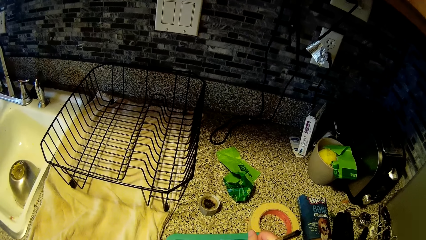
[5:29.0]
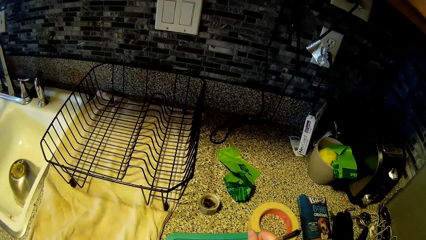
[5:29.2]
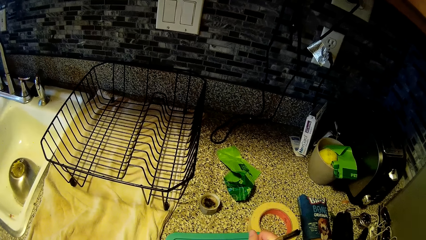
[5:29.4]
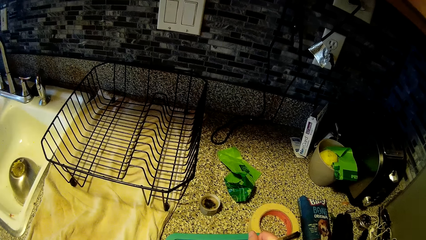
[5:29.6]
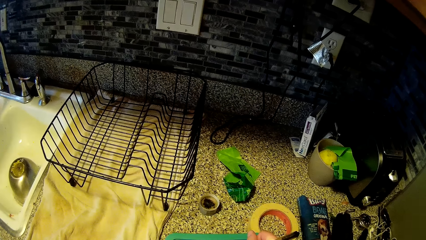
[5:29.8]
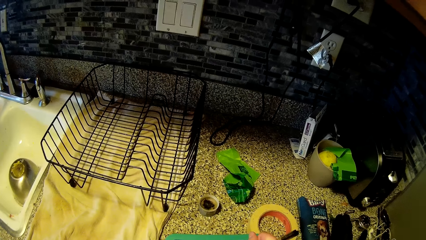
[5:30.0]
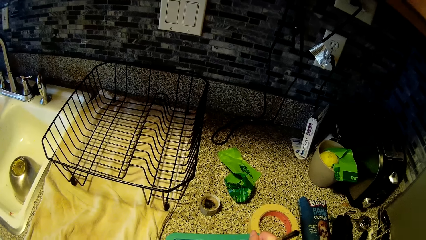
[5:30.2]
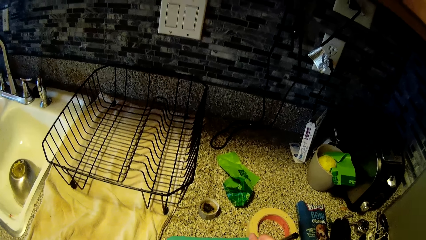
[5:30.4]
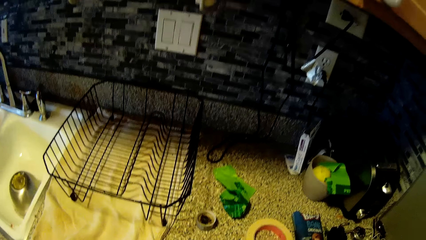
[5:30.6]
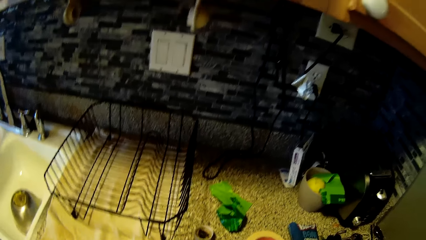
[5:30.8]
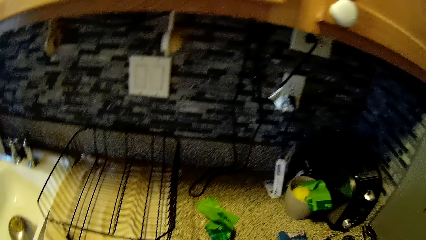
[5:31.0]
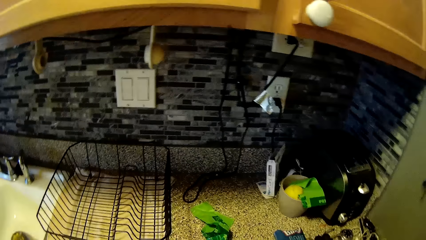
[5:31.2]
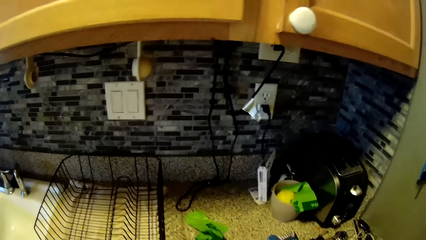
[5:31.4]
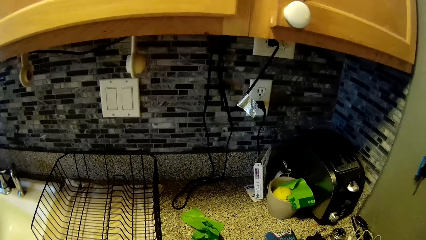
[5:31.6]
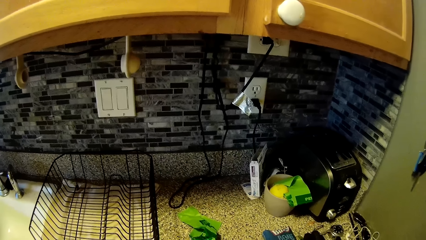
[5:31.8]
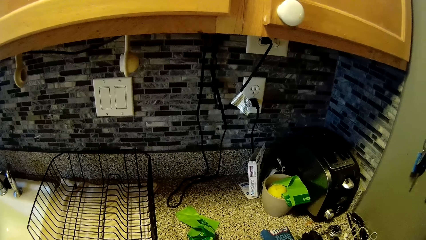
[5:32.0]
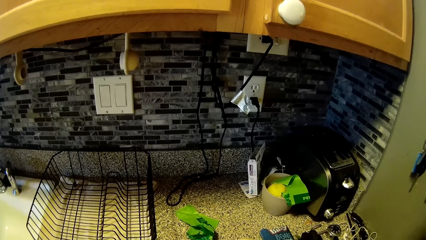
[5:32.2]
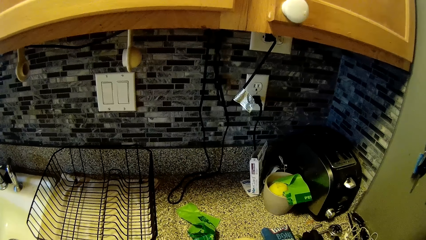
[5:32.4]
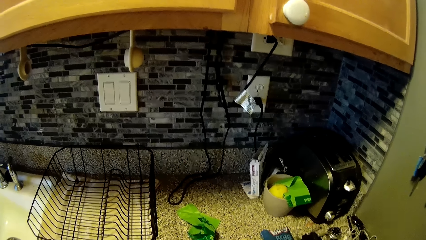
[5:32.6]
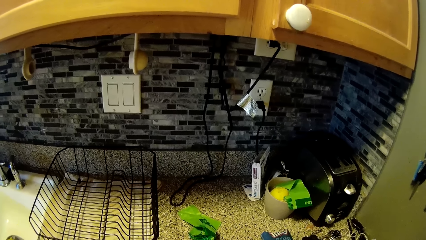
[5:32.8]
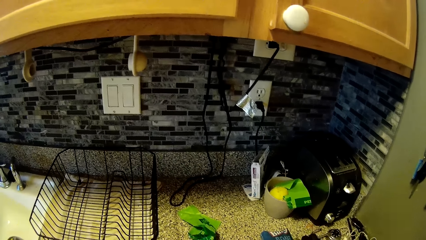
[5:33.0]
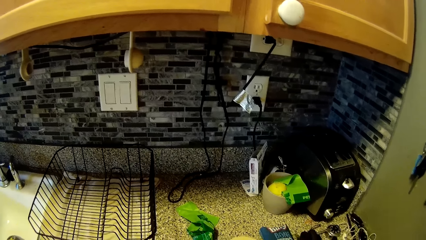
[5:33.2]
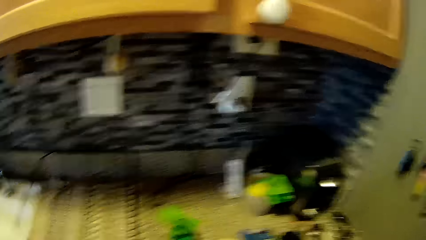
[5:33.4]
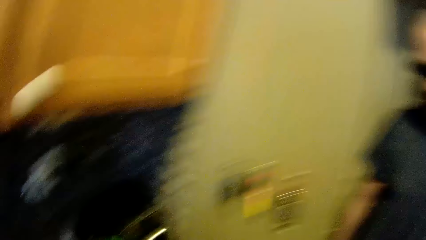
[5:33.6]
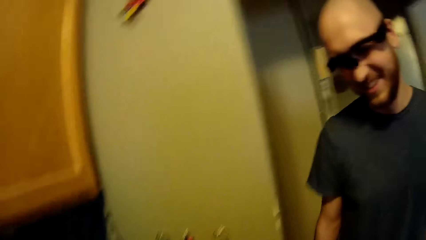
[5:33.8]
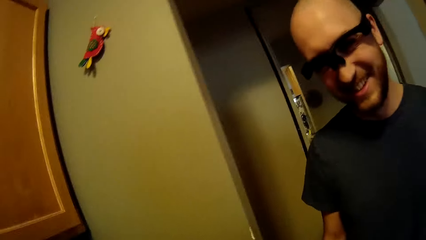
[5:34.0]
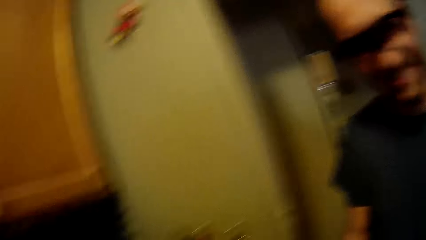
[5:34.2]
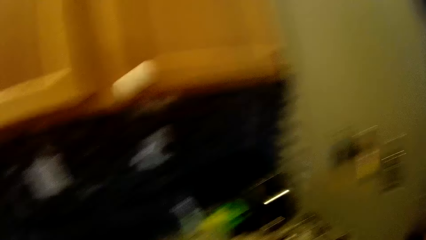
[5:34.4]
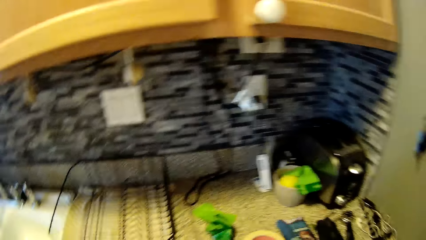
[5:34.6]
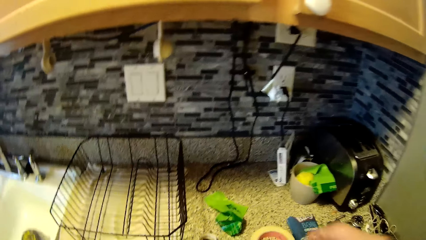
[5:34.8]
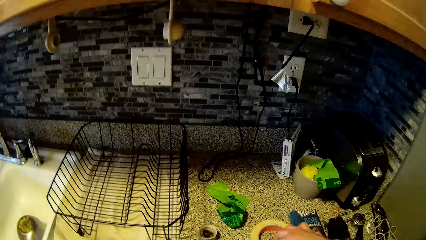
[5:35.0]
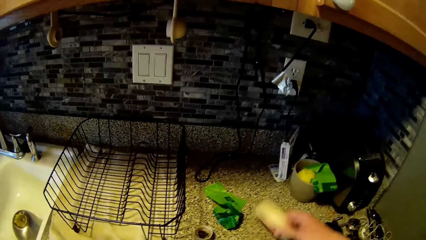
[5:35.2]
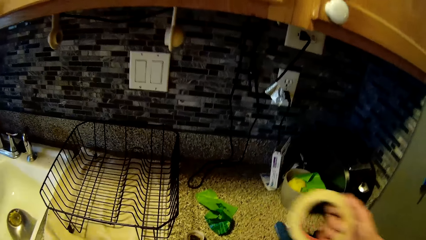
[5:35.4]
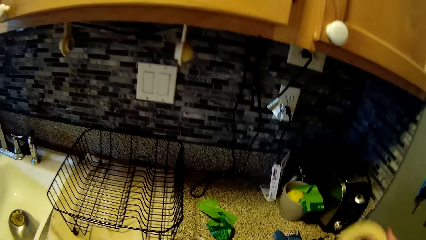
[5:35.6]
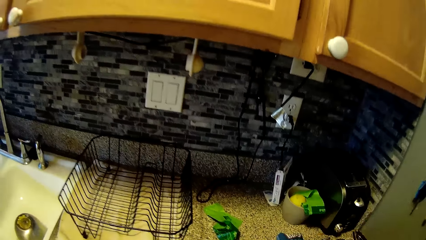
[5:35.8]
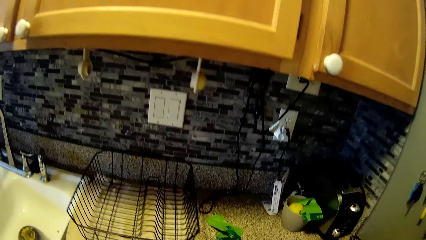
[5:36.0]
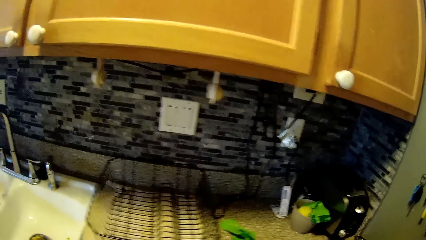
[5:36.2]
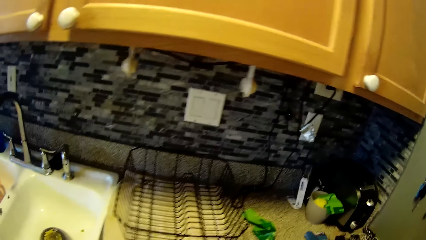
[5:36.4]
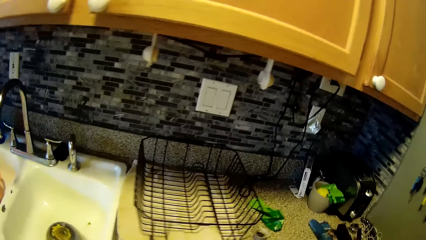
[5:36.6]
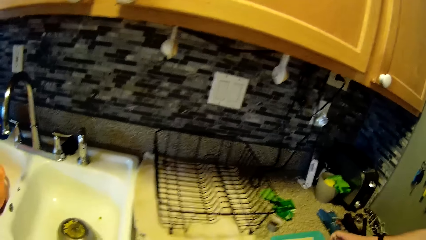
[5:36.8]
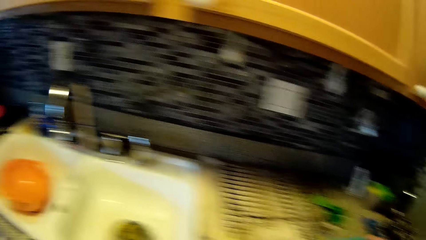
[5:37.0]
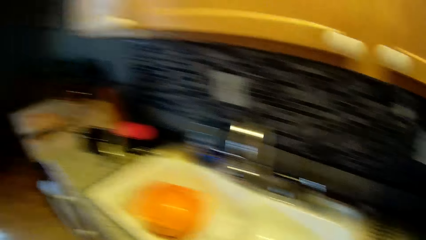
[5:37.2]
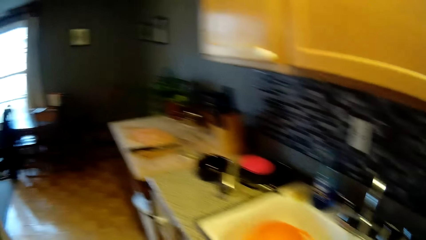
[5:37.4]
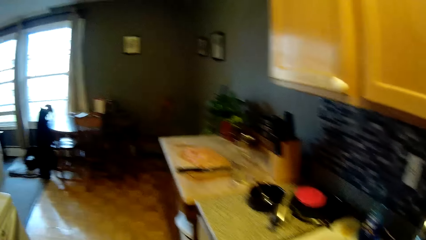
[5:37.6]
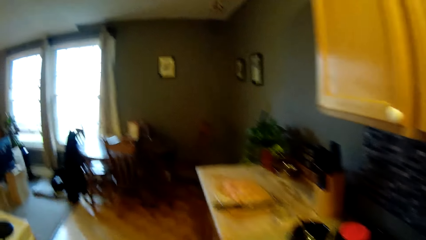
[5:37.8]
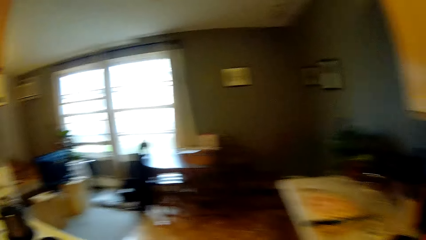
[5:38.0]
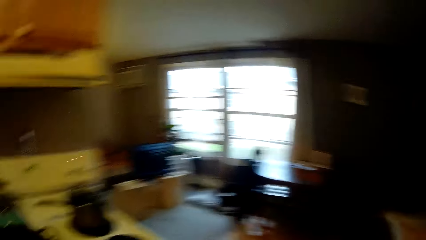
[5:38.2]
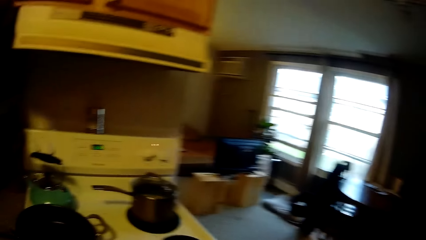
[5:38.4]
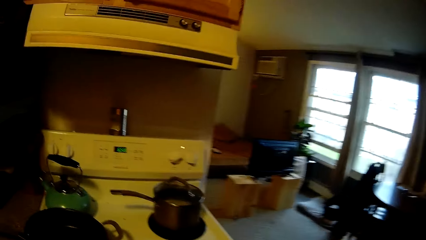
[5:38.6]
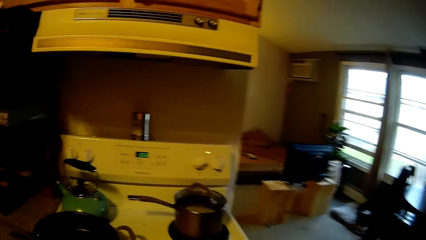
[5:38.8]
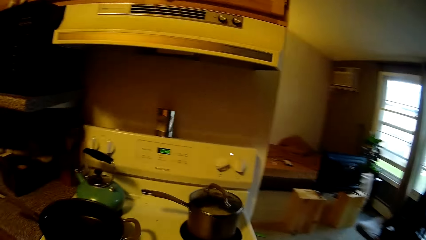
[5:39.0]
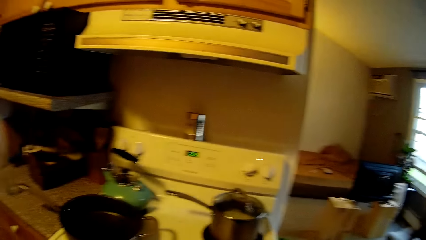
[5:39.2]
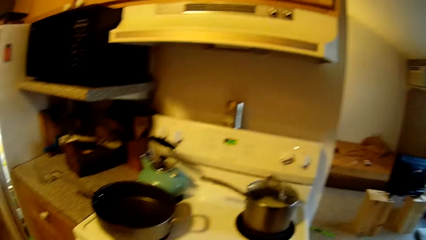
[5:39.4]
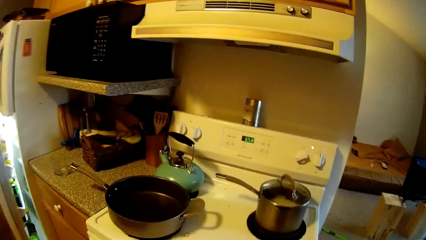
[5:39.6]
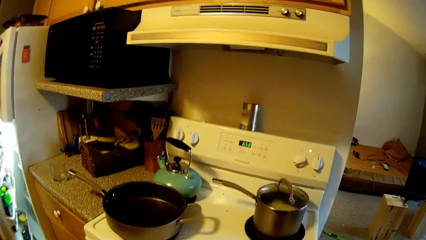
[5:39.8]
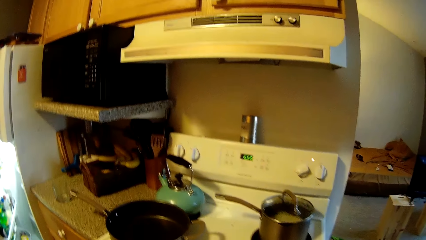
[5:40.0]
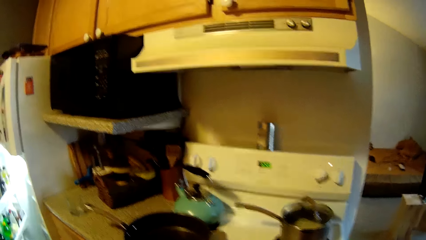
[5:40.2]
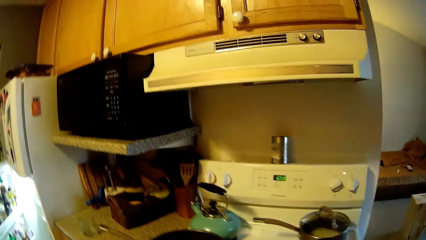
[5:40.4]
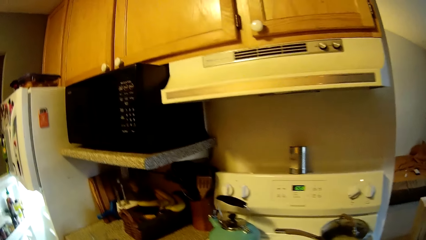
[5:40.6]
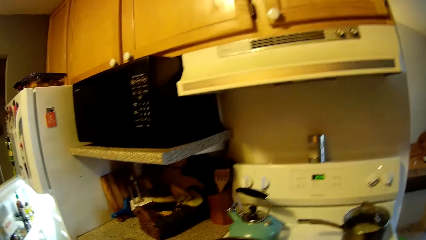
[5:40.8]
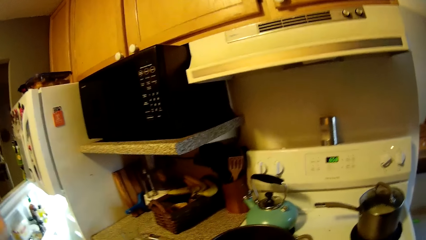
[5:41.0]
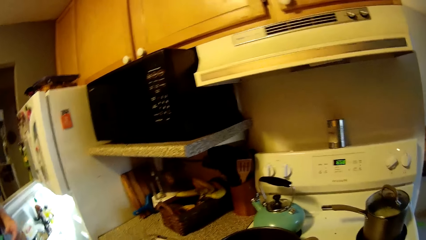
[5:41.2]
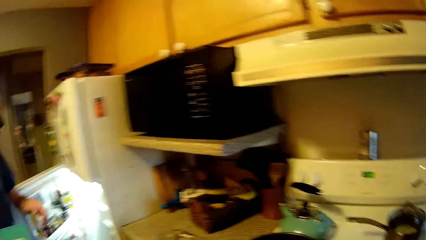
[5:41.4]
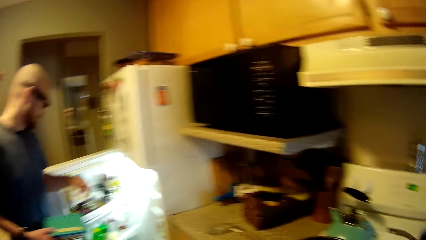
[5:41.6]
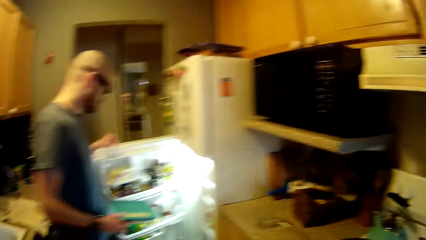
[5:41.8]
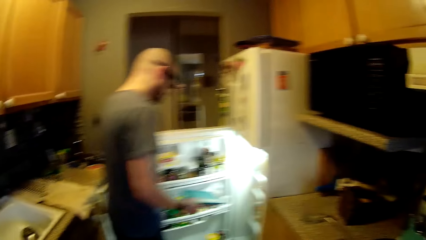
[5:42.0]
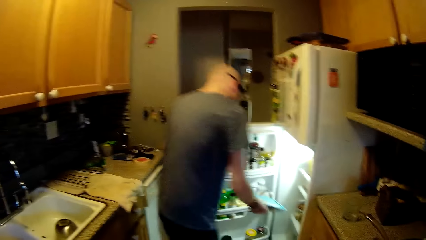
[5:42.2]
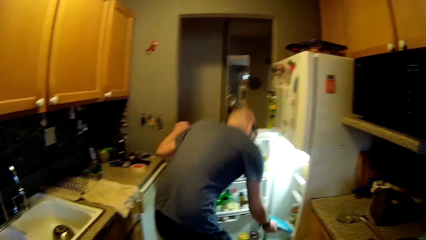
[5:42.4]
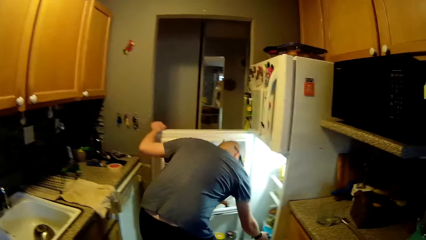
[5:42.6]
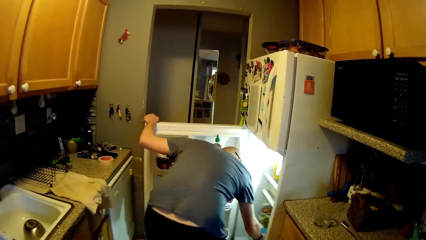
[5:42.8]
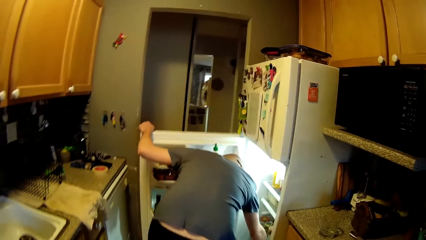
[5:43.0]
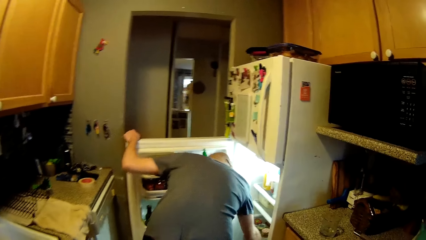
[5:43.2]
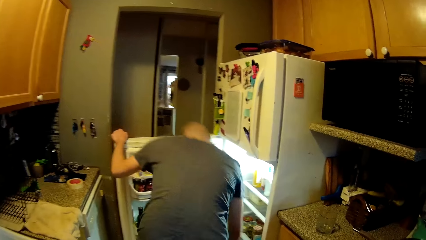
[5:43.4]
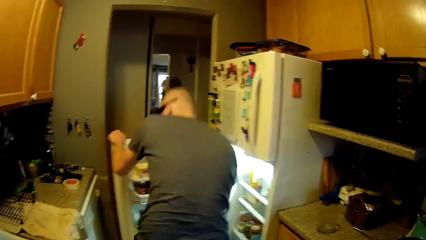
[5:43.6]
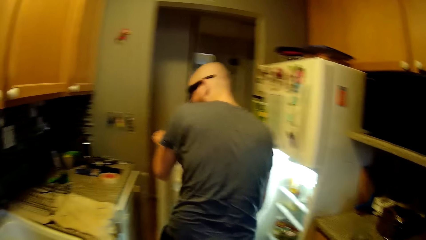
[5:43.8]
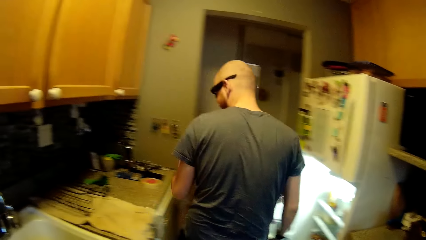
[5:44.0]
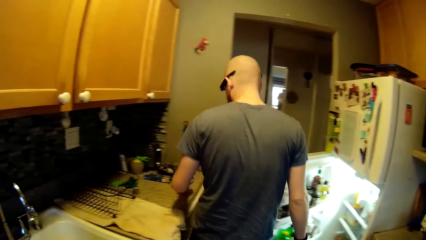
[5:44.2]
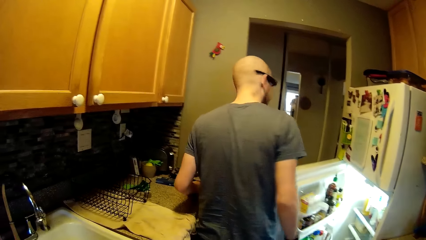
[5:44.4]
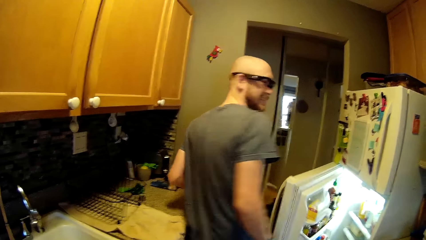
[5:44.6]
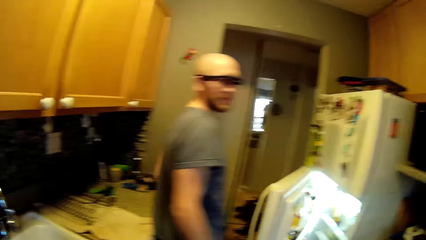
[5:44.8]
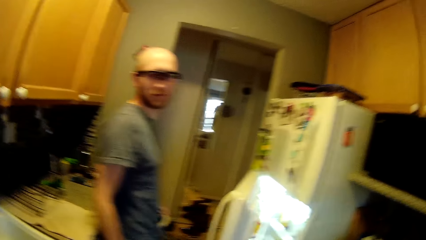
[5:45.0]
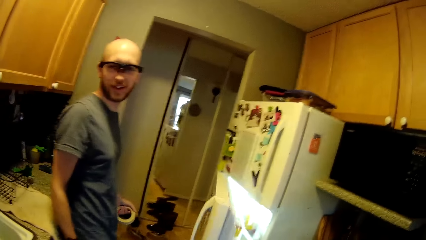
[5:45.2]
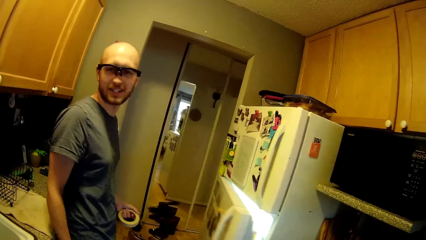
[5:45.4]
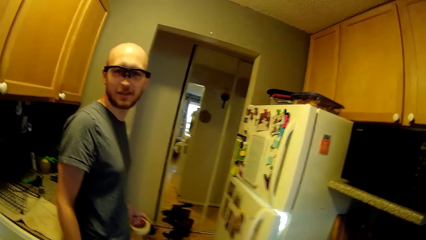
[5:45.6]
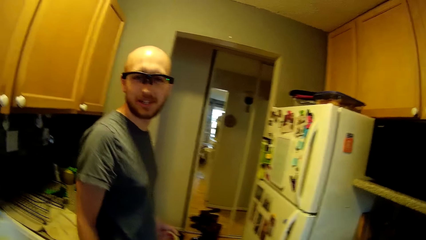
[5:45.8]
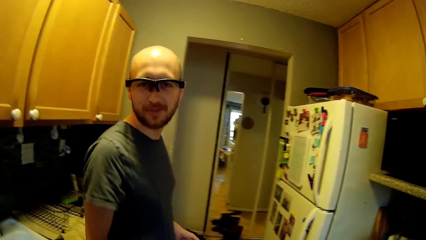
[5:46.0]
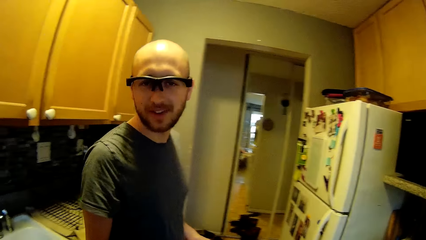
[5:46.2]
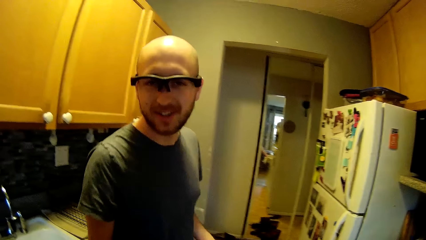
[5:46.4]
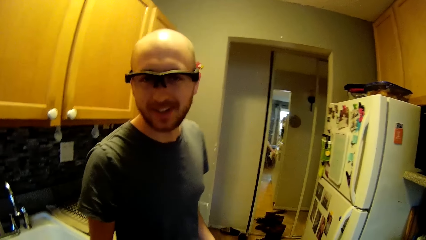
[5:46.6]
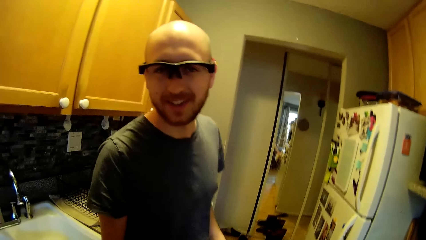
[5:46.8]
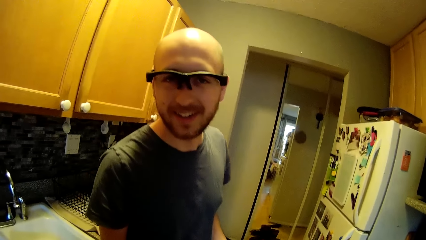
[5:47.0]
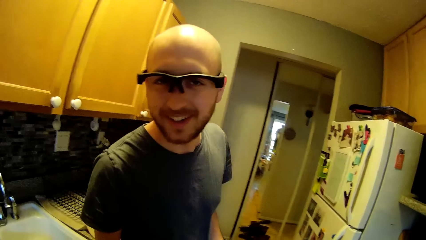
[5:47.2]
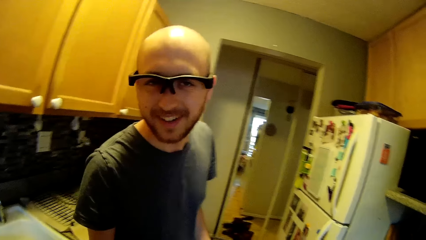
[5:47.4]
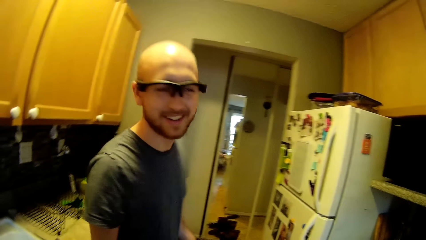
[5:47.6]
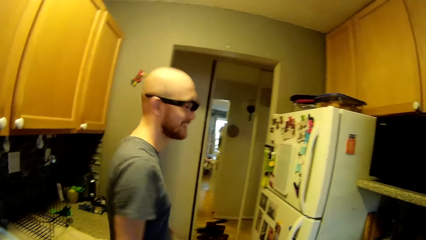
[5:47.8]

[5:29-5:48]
The camera wearer picks up the pack of paper tape from the sink countertop with her right hand. She walks around. She opens the fridge. The man places the plate in the refrigerator with his right hand and closes the refrigerator with his left hand.
